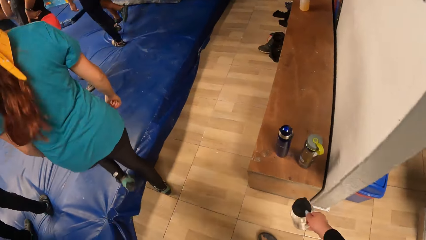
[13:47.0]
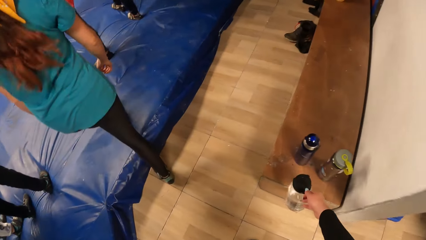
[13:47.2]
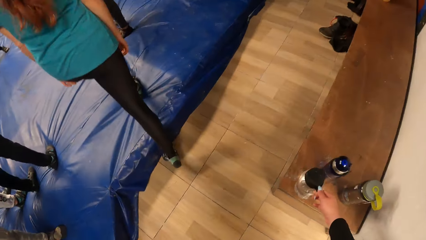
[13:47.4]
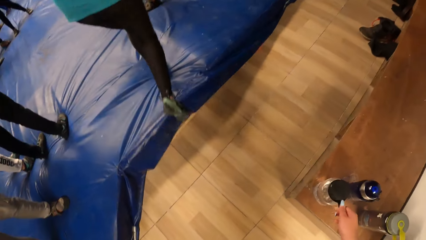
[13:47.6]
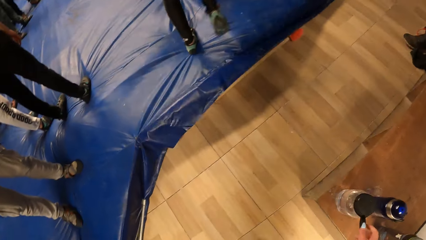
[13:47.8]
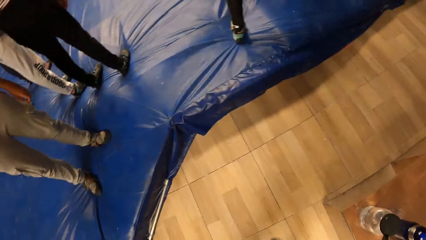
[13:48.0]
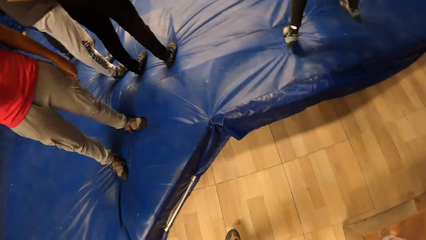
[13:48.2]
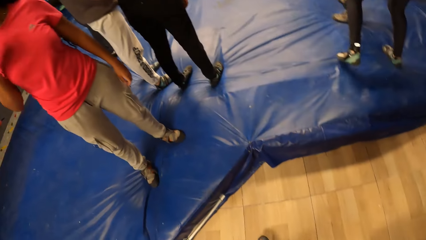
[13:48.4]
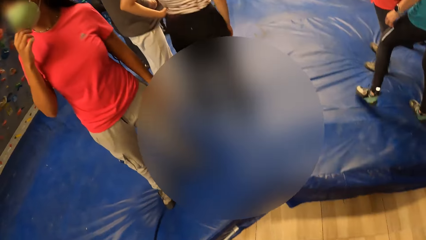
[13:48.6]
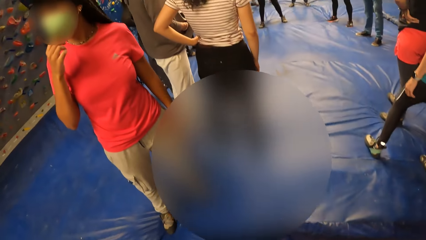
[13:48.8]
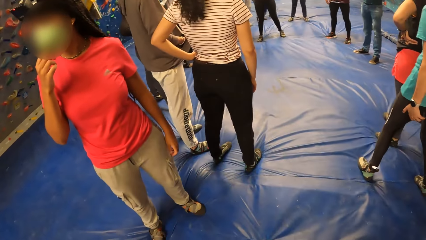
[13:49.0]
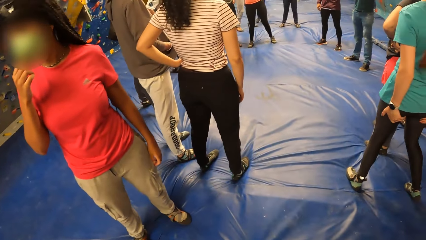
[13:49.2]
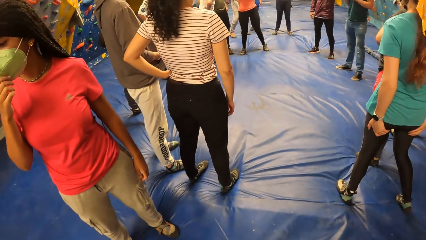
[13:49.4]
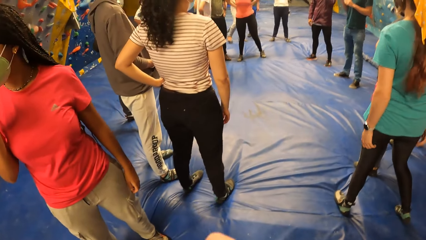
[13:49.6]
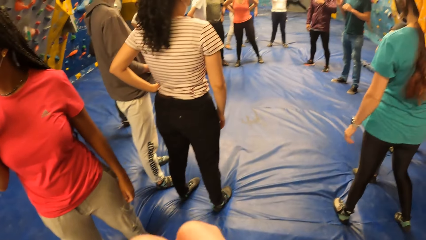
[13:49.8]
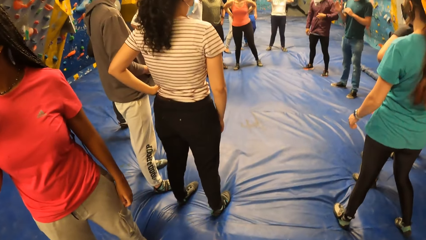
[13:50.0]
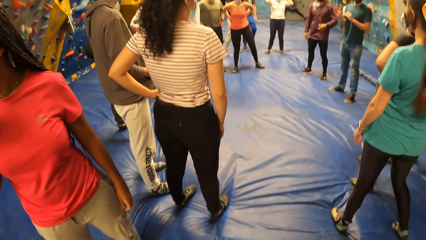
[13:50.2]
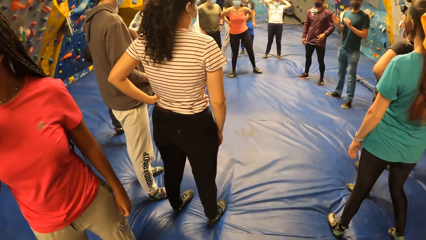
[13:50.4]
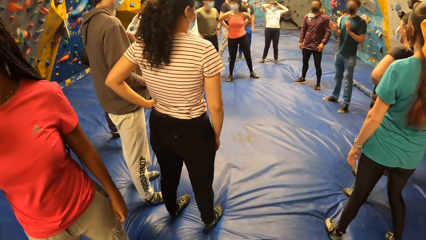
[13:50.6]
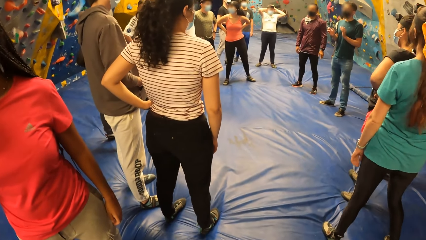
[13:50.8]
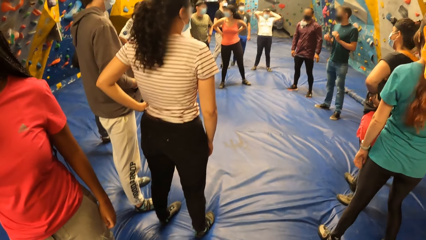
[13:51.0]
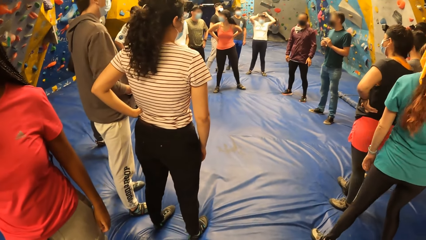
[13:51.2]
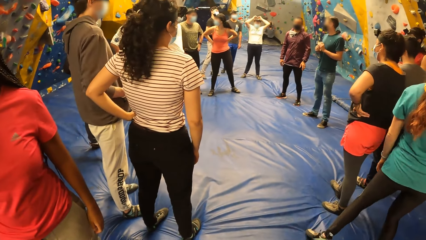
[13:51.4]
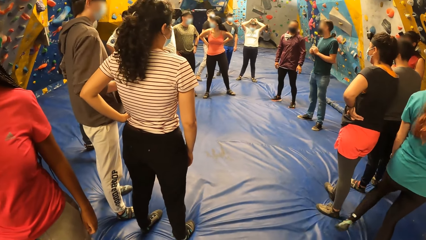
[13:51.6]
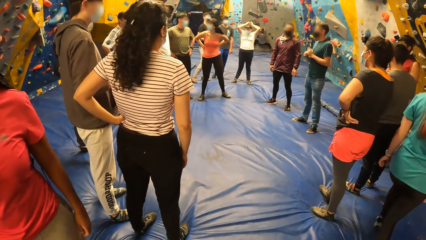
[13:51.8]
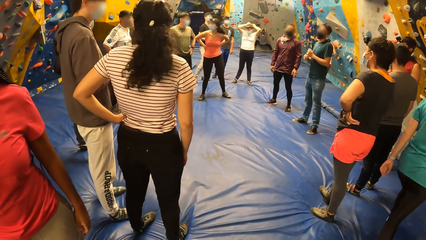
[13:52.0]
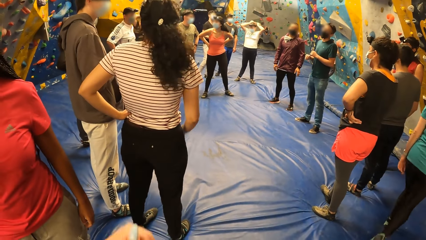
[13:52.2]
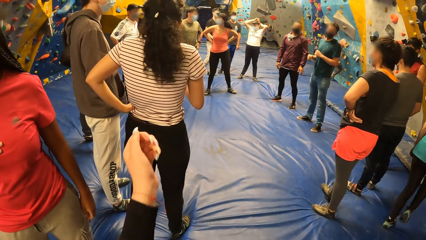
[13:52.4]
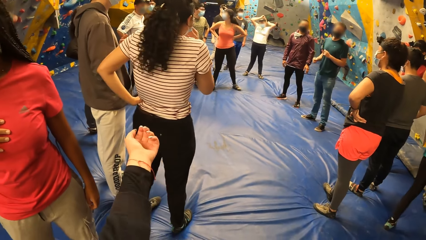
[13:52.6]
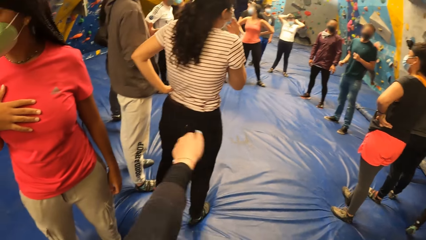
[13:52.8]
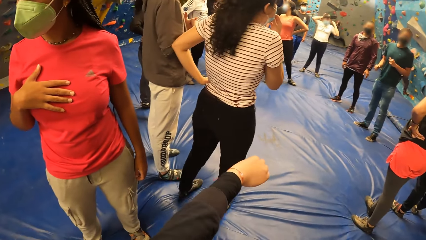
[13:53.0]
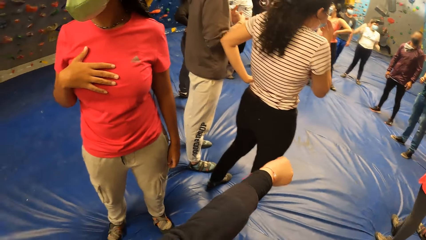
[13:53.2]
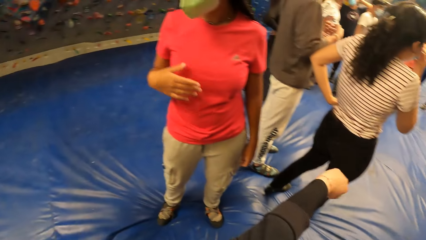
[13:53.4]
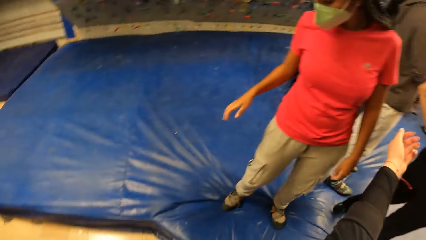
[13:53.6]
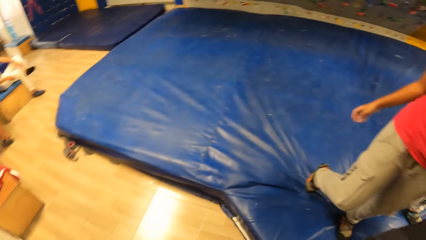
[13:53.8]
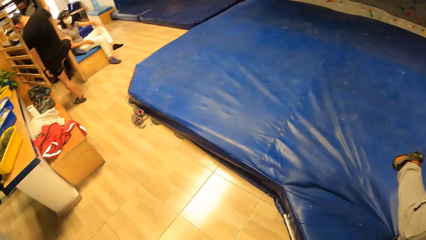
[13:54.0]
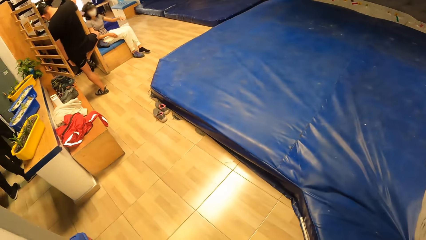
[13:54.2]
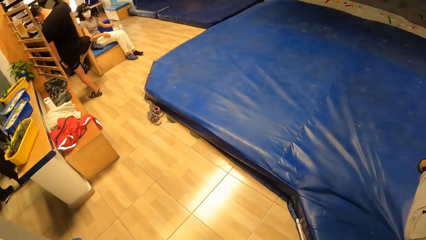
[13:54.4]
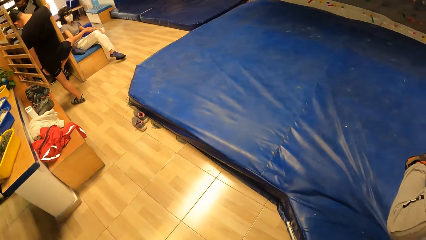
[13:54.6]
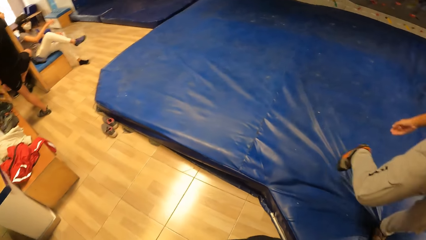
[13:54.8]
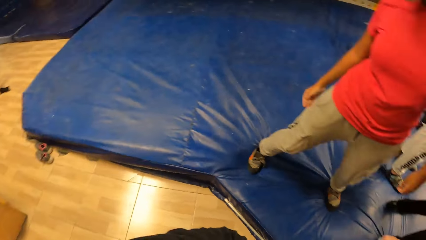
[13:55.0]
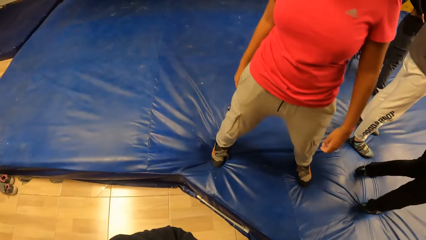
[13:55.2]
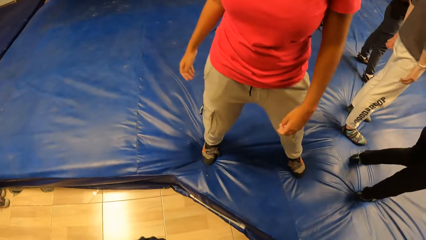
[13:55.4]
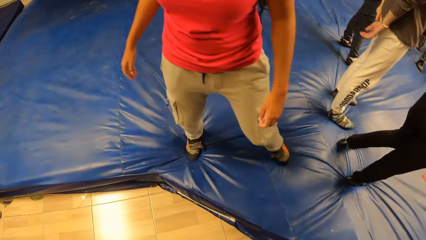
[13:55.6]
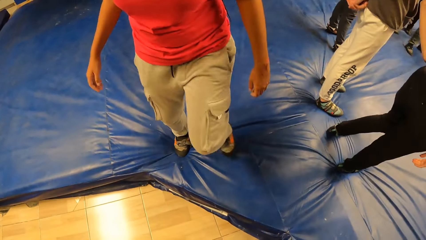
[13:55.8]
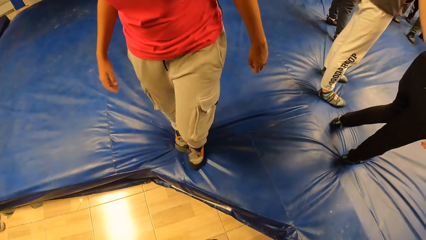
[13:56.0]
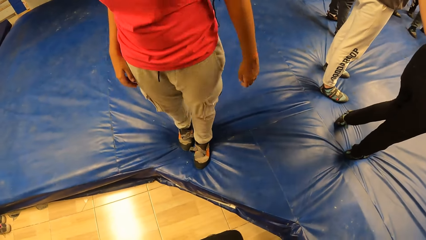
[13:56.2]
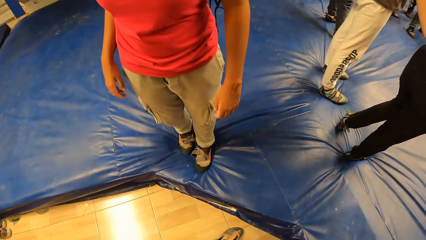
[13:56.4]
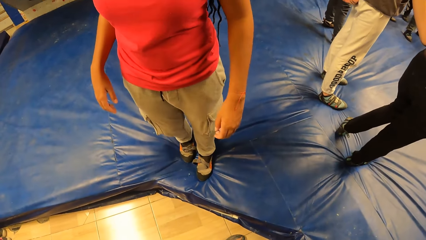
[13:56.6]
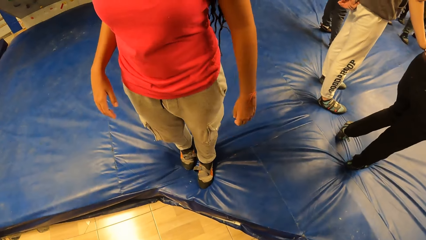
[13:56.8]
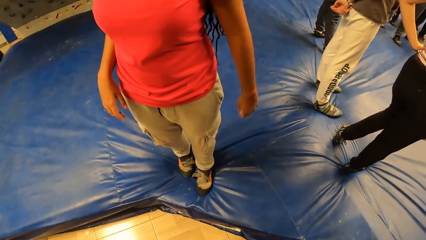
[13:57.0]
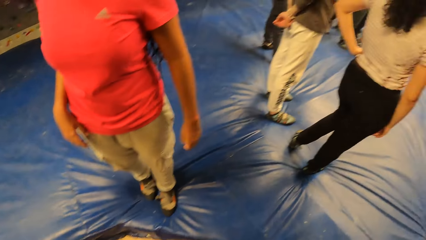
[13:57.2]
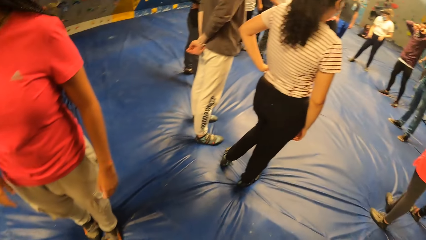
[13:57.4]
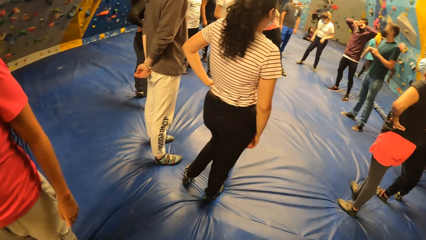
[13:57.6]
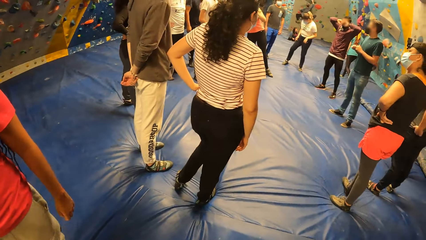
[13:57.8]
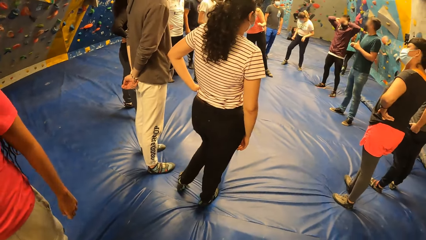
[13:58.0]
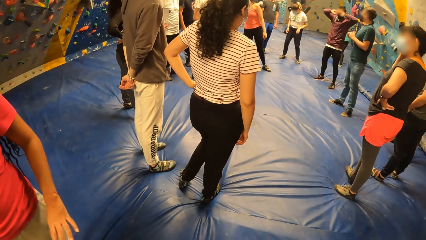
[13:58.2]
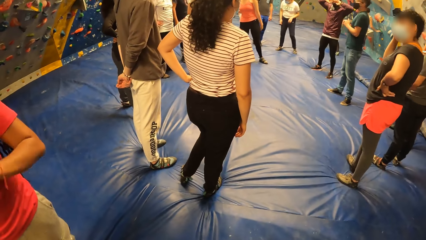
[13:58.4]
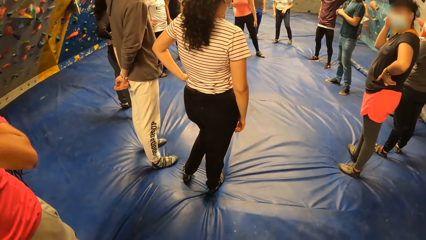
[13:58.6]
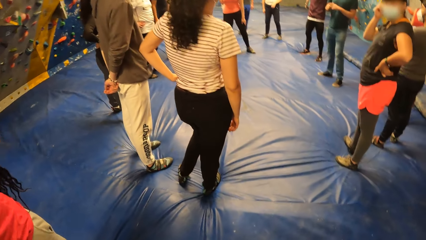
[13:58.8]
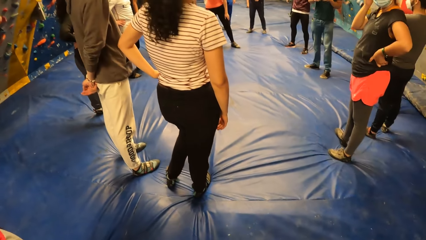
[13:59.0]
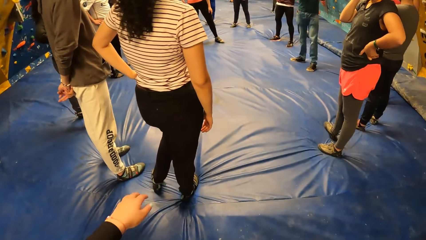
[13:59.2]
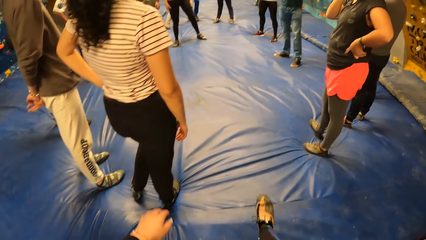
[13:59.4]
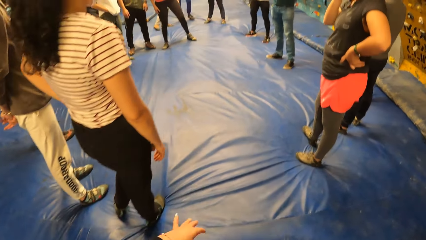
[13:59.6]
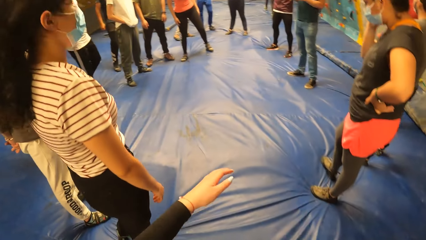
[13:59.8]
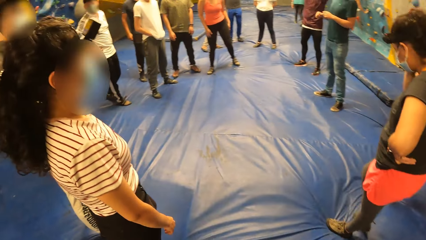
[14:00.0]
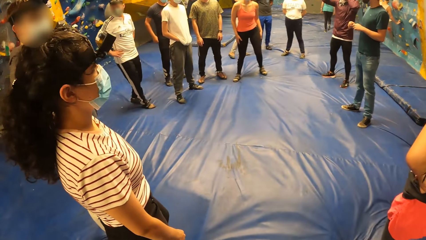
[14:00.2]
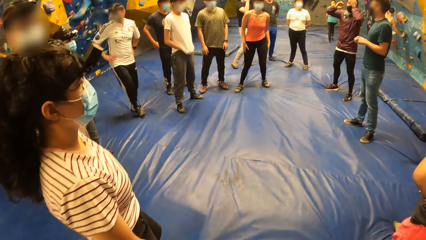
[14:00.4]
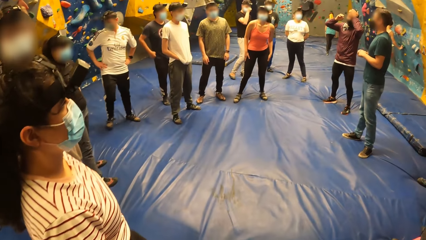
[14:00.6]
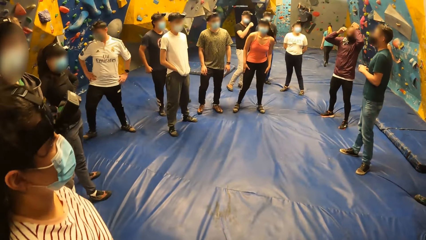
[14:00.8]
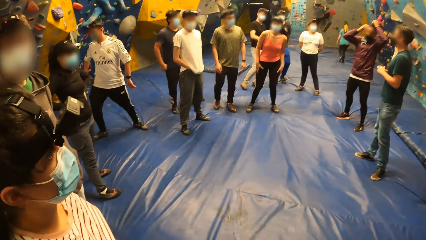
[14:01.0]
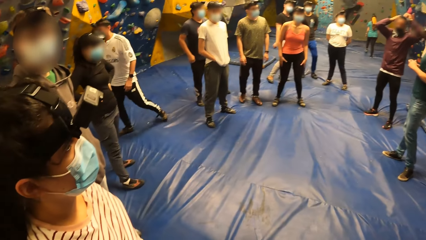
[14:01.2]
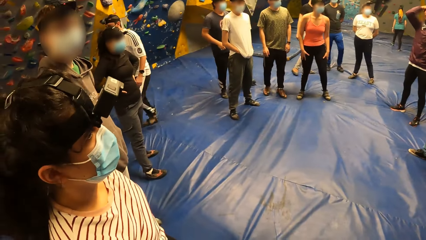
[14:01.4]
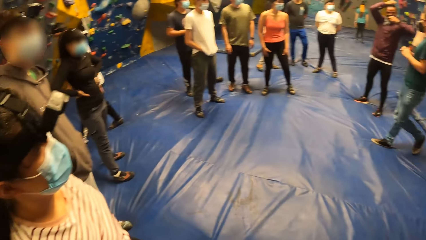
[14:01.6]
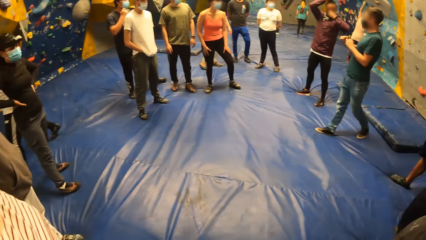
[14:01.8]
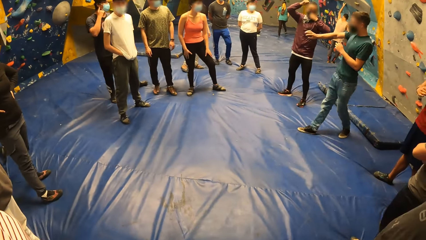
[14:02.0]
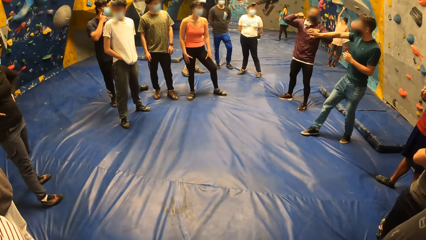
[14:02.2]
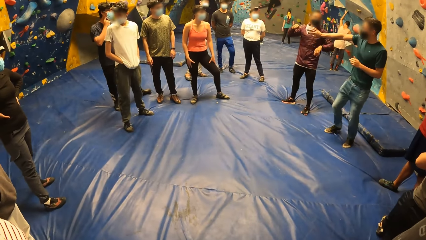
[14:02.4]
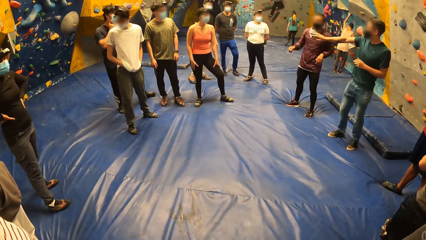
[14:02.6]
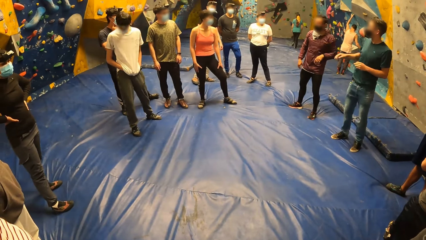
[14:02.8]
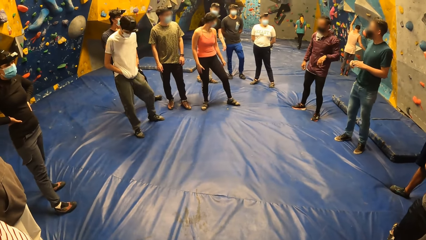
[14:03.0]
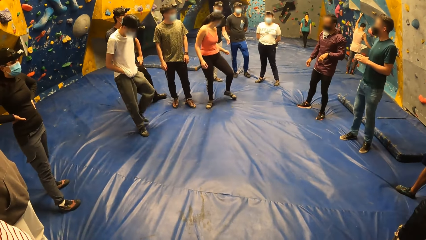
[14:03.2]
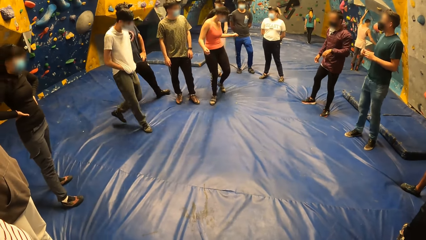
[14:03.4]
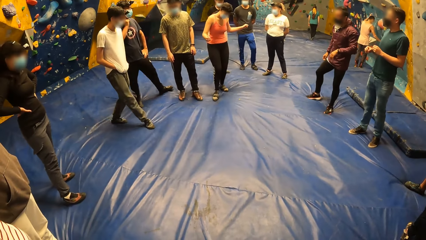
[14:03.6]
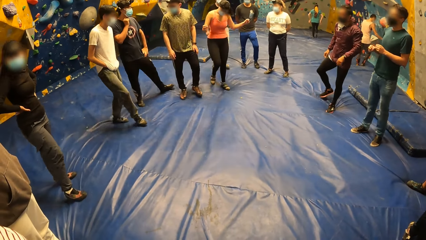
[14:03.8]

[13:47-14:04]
The camera wearer places the water bottle on a table with her right hand. She looks around. She folds the cloth. She looks around. A man interacts with the group of people. The camera wearer walks forward. She joins the group of people in a circle. She looks around.
